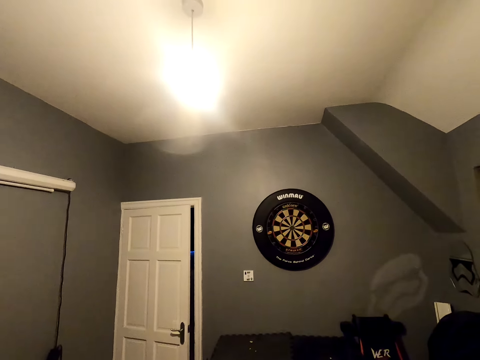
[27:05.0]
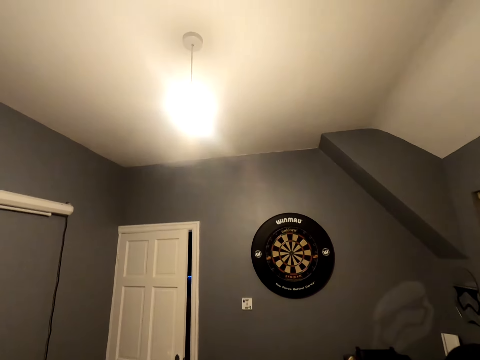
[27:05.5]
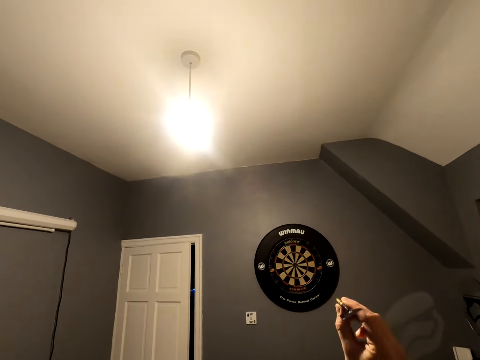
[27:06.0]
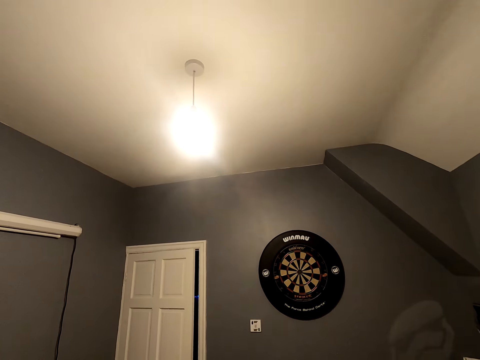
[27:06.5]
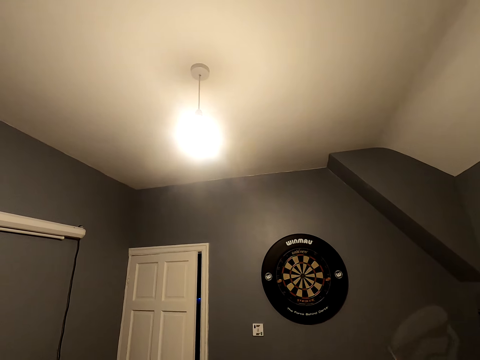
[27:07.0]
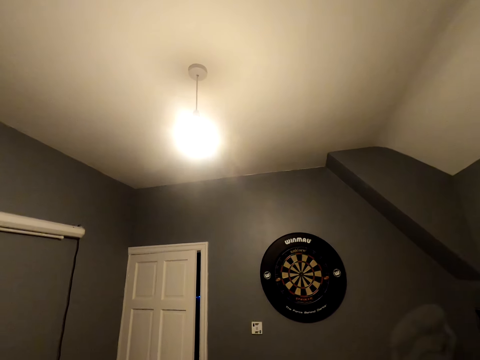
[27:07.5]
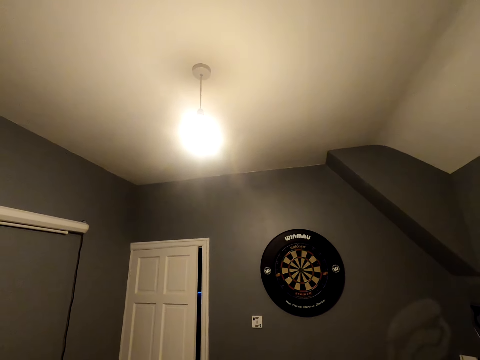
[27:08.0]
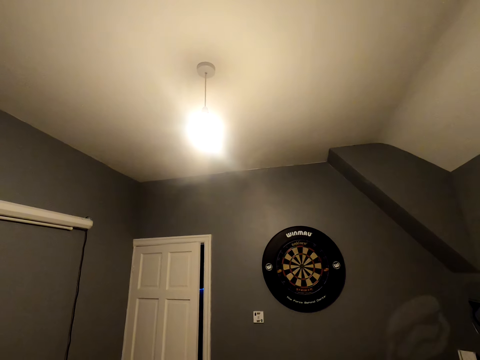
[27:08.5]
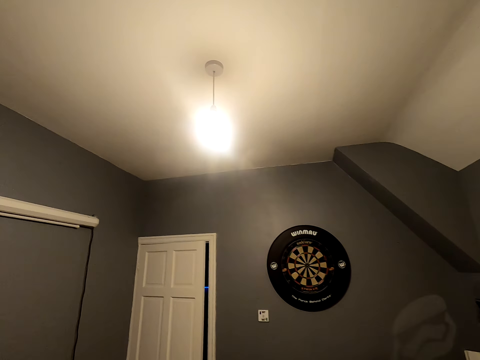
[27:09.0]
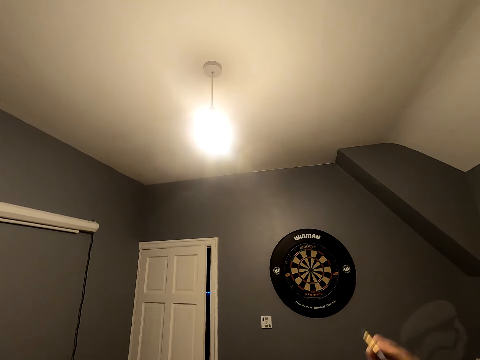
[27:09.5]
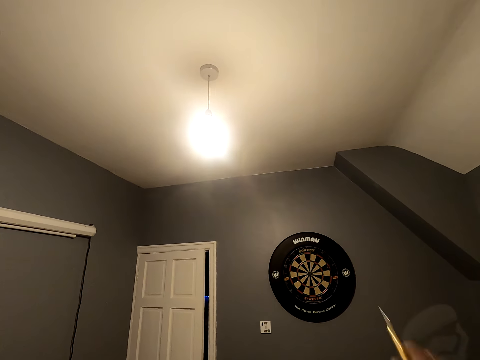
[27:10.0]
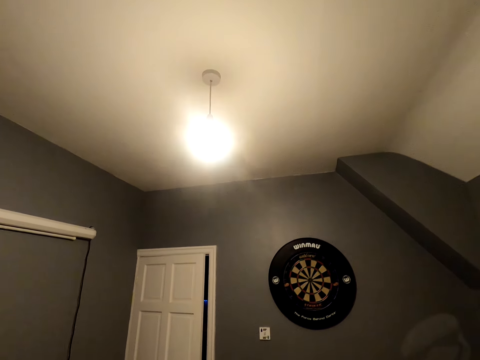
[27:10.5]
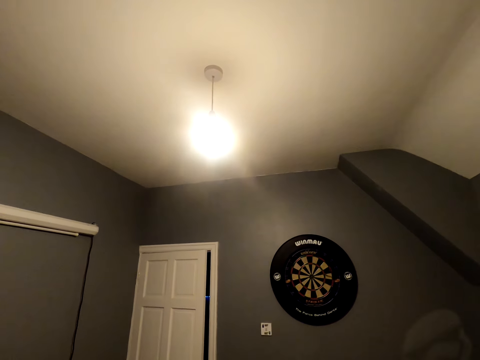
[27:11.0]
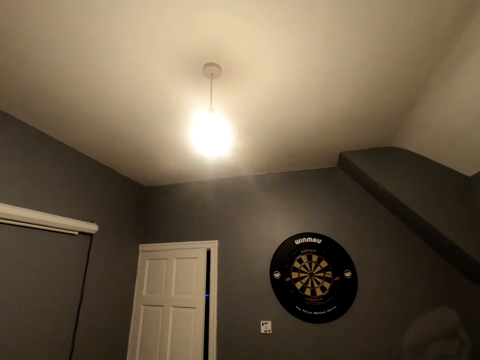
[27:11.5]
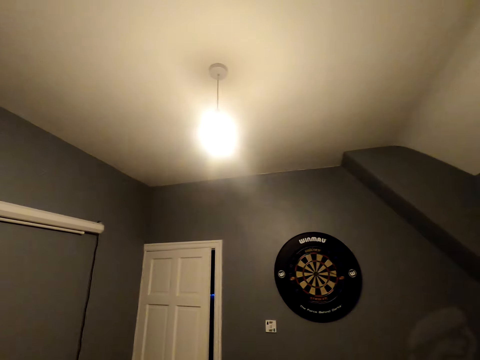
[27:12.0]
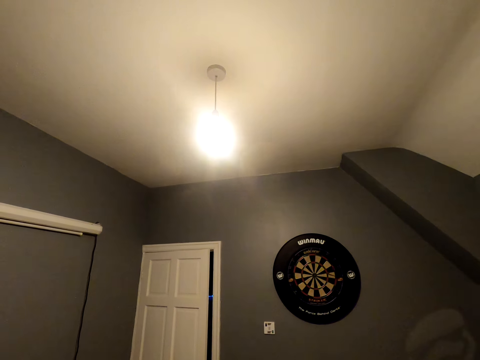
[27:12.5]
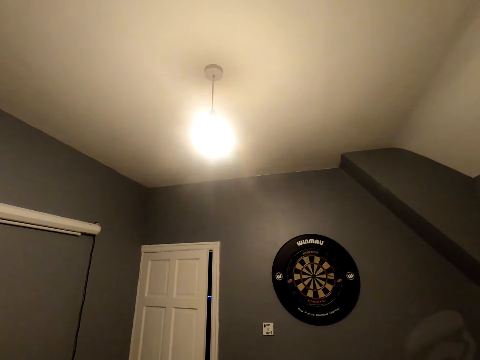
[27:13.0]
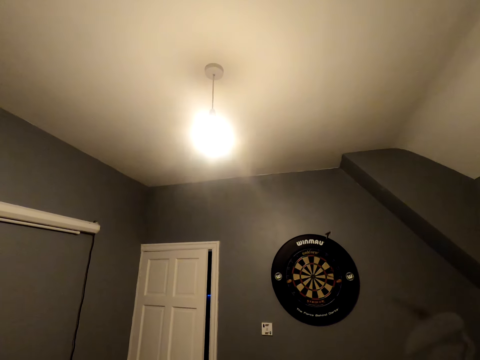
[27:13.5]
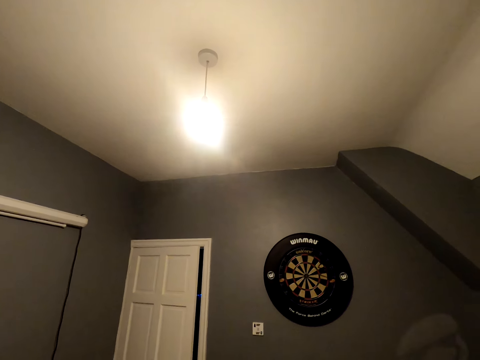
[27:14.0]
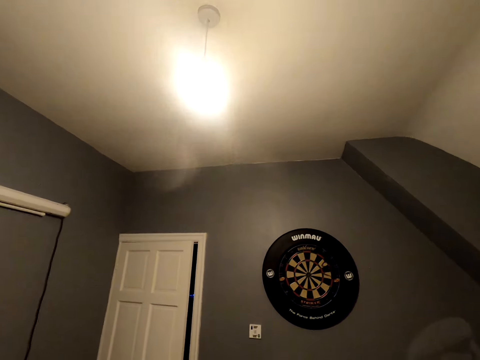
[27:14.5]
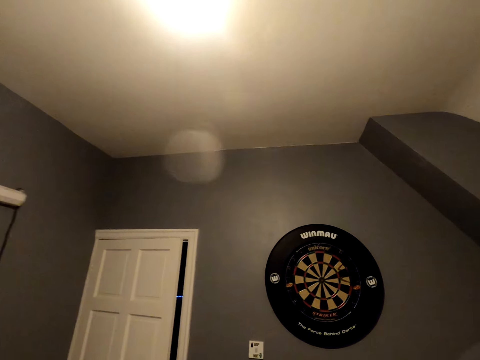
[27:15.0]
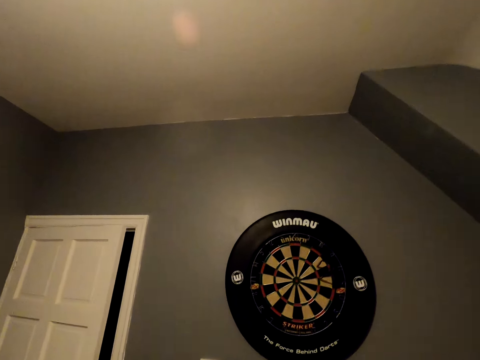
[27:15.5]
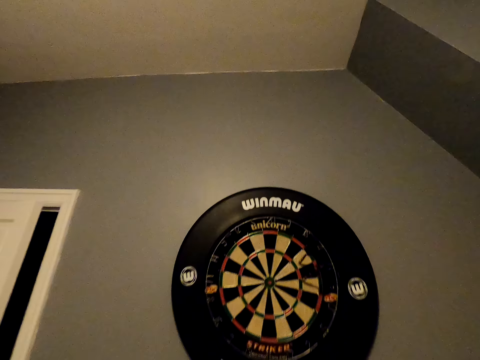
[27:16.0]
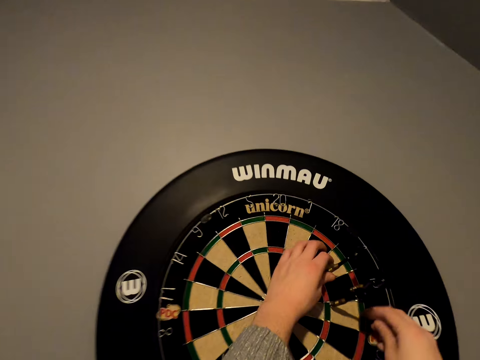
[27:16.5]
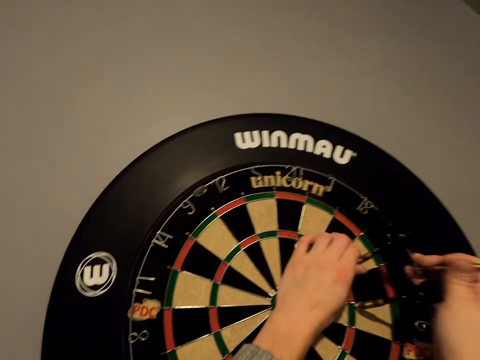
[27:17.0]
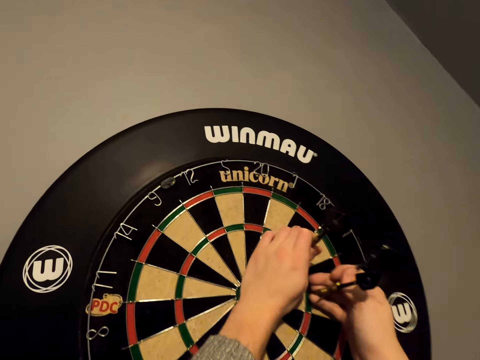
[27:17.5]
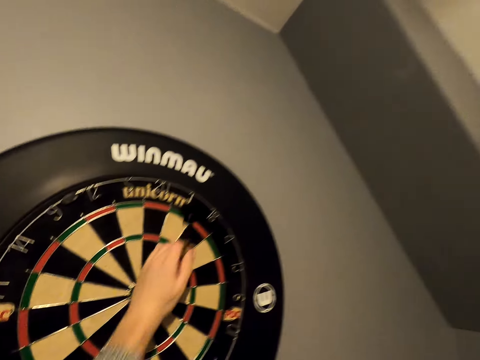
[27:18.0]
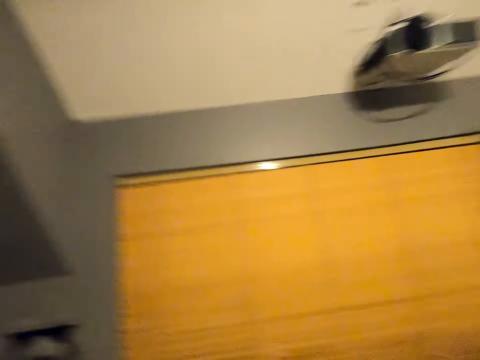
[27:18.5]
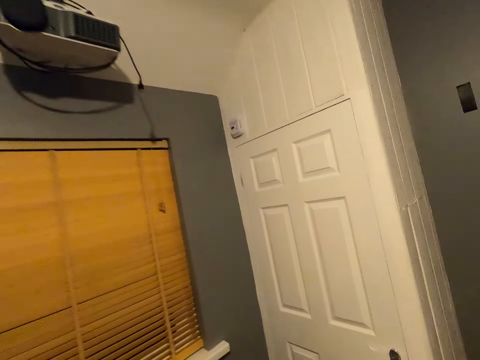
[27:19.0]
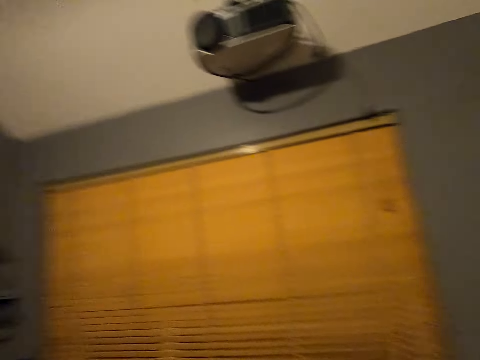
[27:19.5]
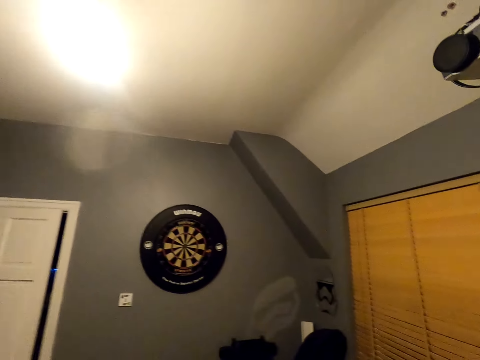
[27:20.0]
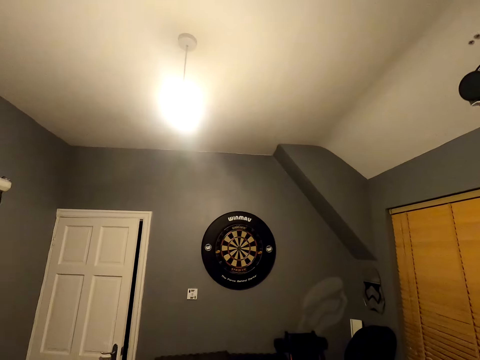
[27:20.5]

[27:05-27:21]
The camera wearer looks at the dartboard. They position the dart and throw the soft tip darts. They position the dart and throw the dart. They position the dart. They move close to the dartboard. They pick up the soft tip darts. They walk in the room and turn around.

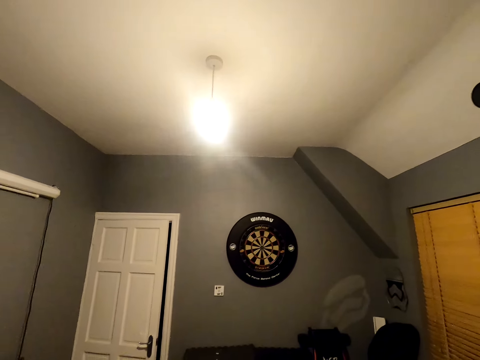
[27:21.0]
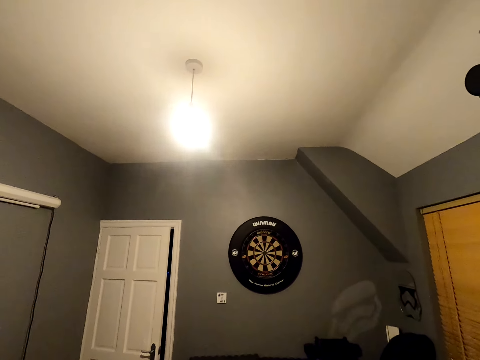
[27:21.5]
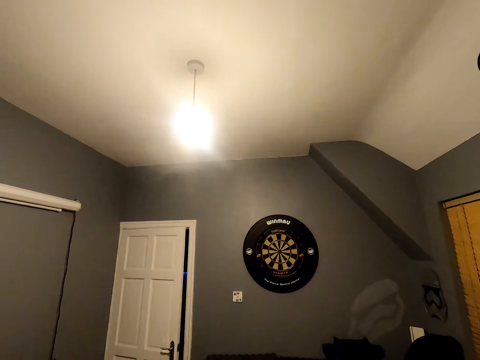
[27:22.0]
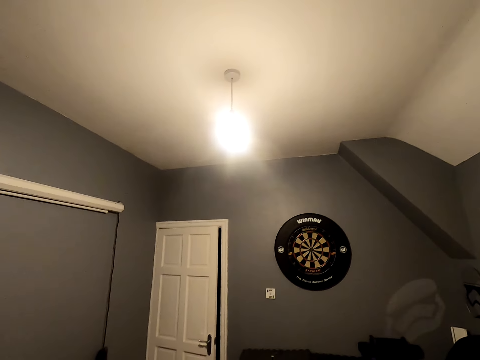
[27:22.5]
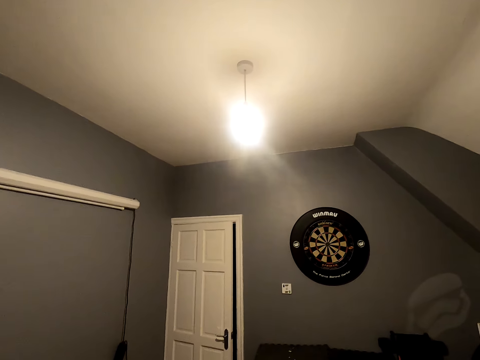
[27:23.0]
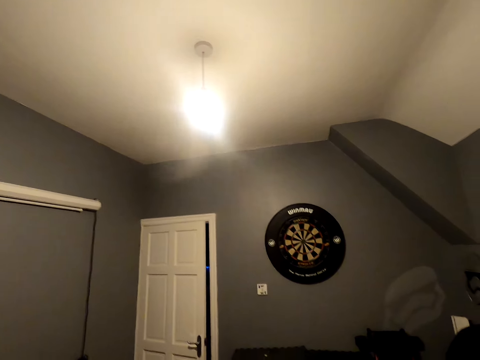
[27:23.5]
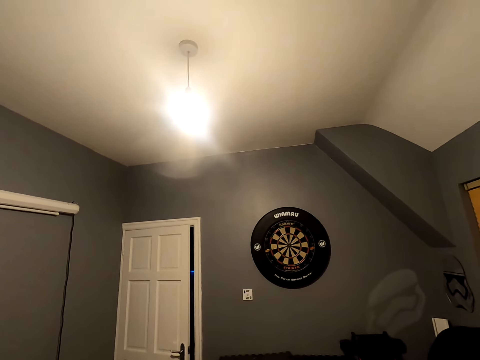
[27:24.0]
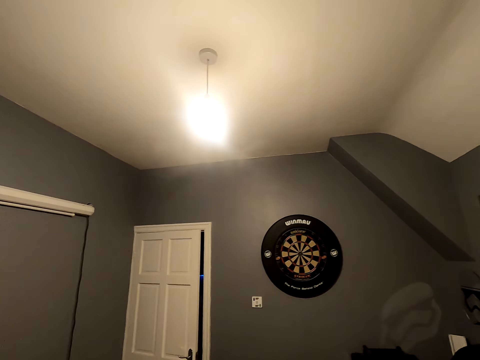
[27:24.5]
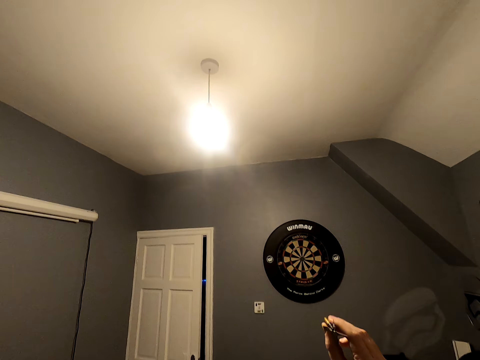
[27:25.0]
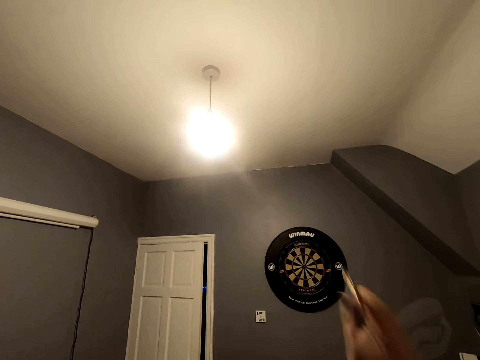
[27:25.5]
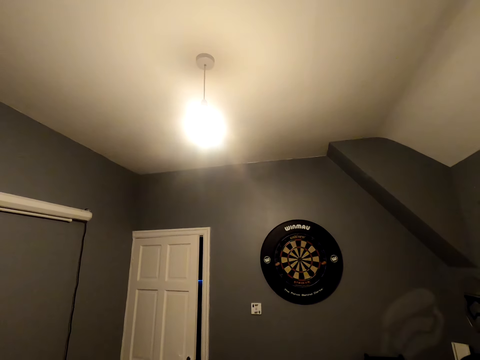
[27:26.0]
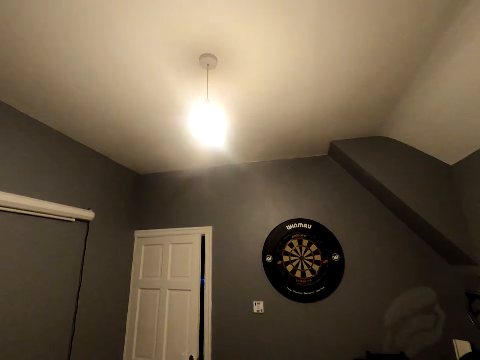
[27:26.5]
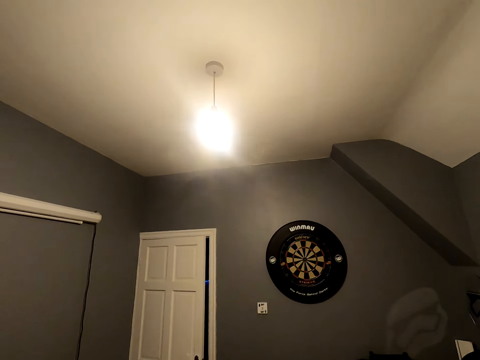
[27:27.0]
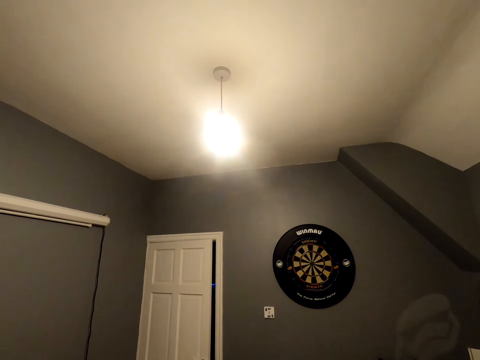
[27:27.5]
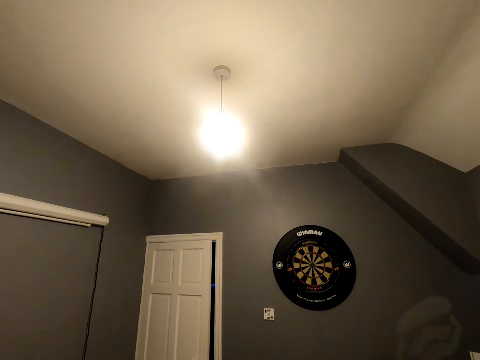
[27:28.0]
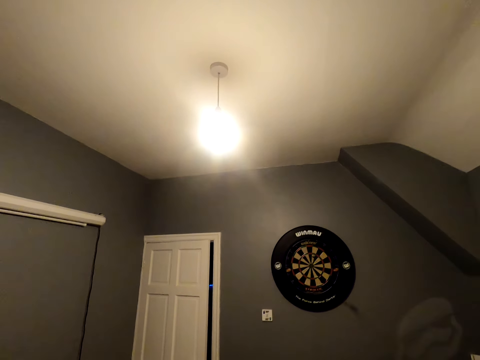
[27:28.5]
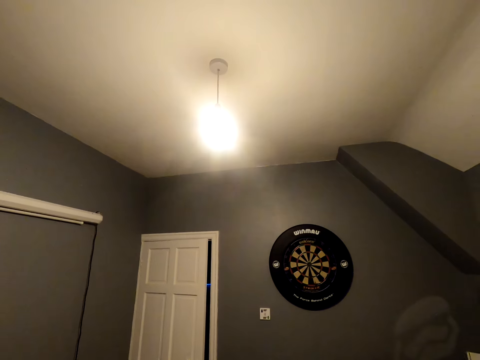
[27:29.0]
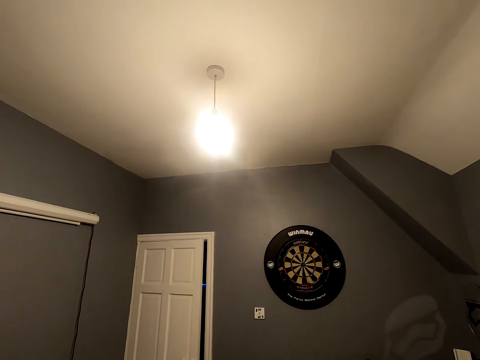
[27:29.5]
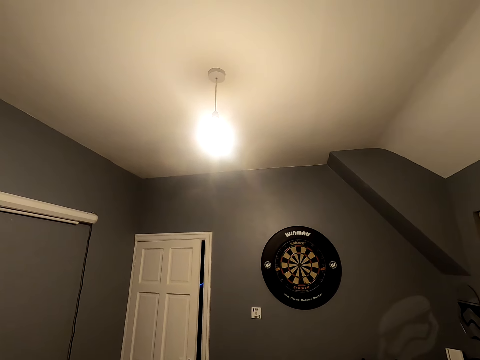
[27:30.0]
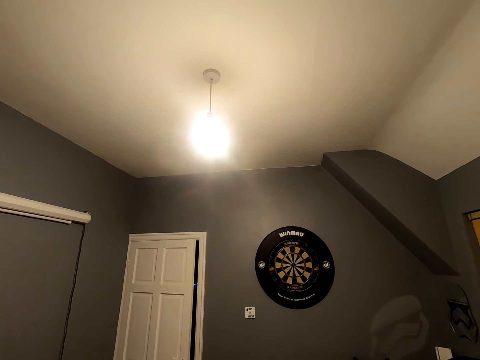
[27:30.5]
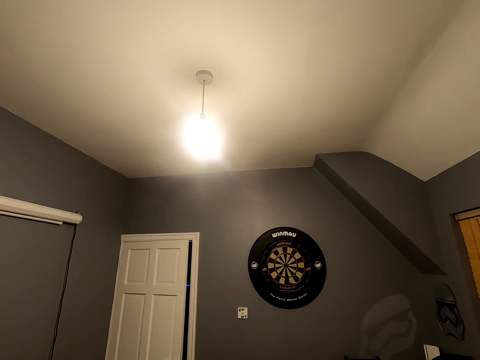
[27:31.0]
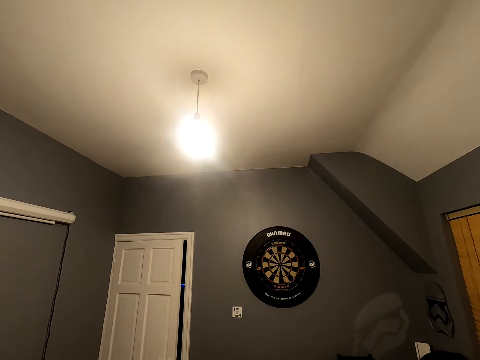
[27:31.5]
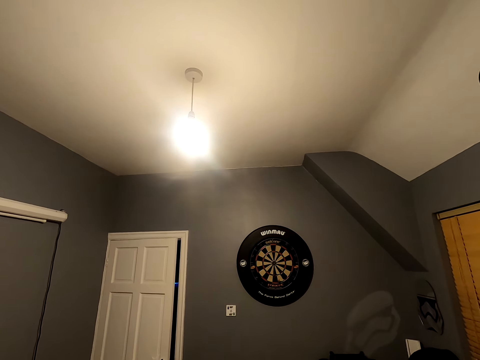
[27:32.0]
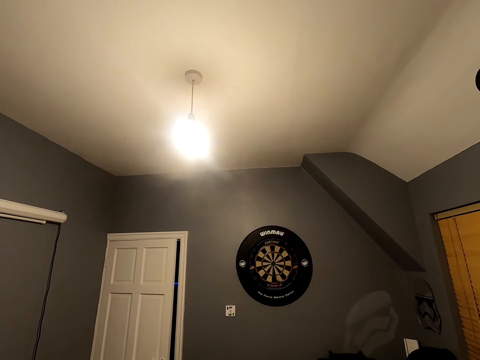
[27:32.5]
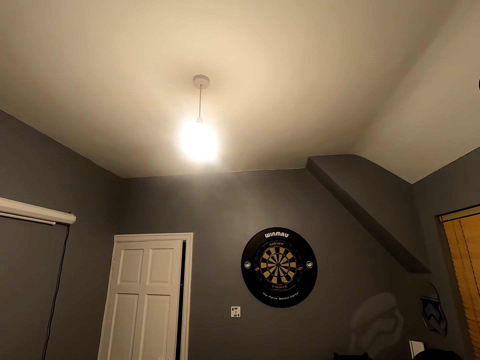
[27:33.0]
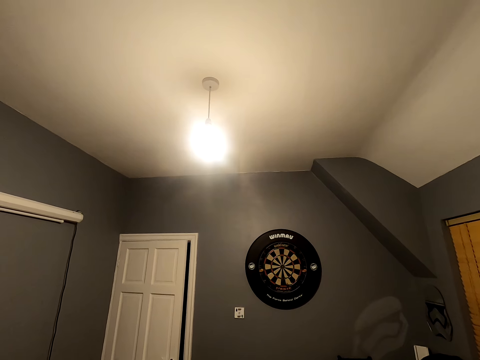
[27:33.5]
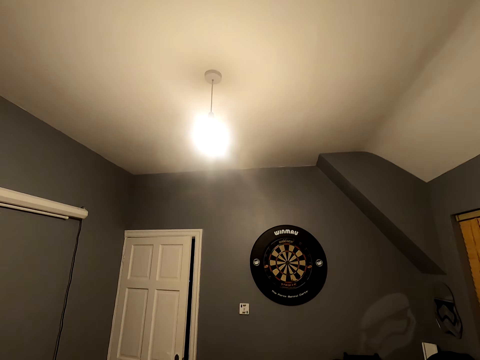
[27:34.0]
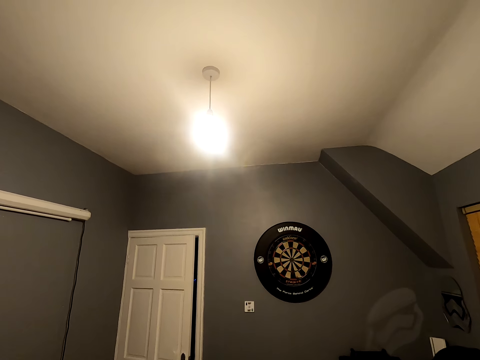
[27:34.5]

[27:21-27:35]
The camera wearer looks at the dart board. They shake the dart and throw the soft tip darts towards the dart. They look at the dart board.
